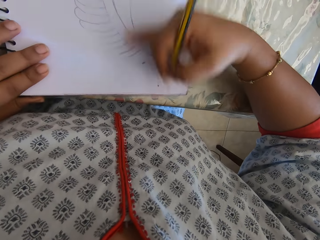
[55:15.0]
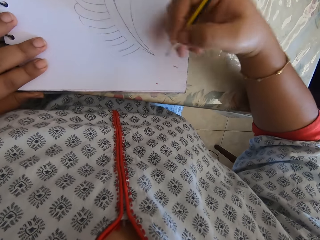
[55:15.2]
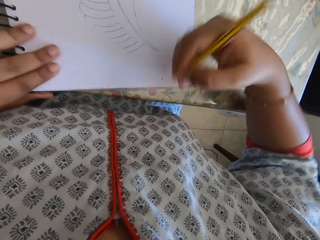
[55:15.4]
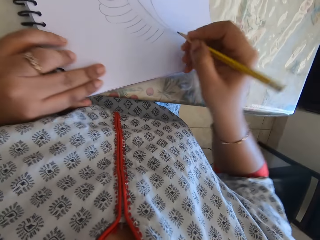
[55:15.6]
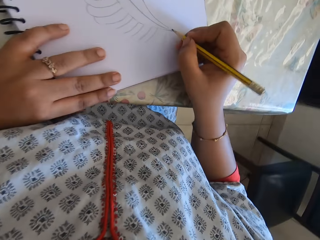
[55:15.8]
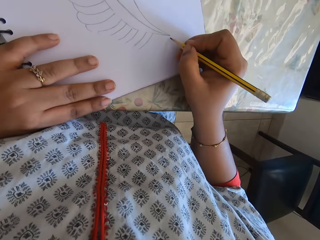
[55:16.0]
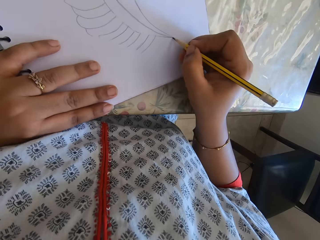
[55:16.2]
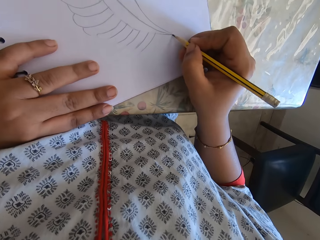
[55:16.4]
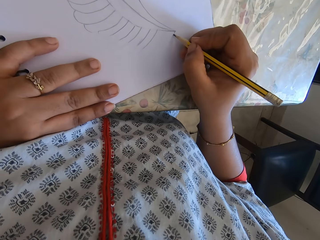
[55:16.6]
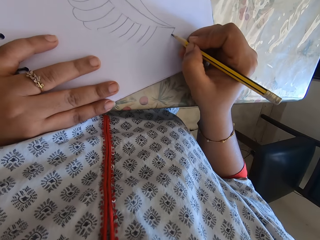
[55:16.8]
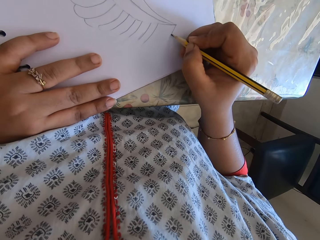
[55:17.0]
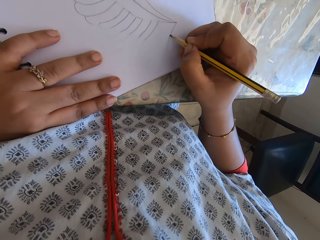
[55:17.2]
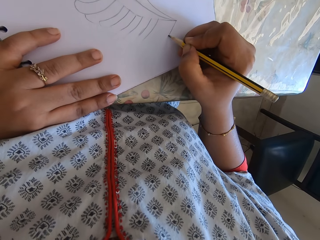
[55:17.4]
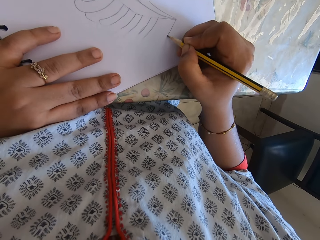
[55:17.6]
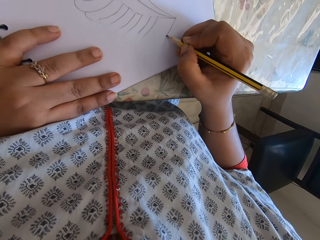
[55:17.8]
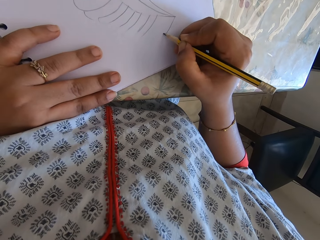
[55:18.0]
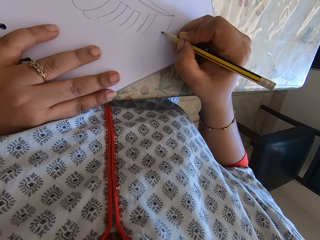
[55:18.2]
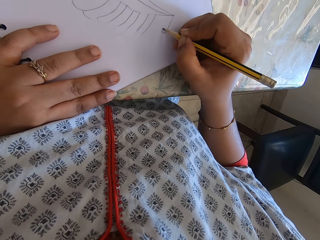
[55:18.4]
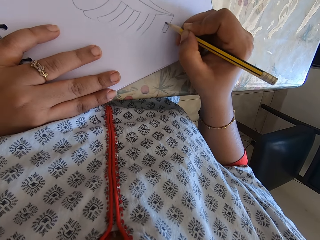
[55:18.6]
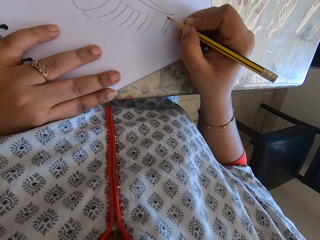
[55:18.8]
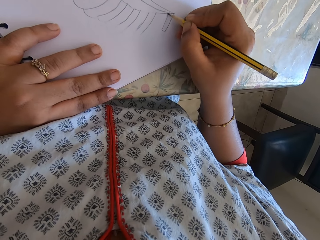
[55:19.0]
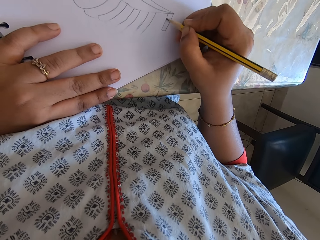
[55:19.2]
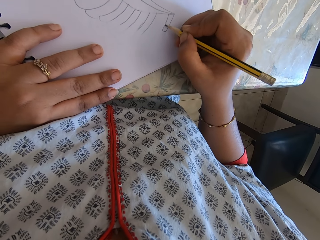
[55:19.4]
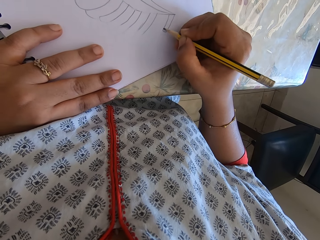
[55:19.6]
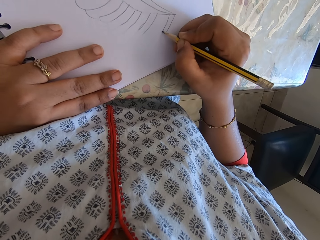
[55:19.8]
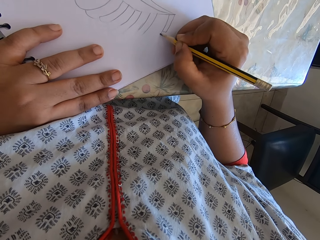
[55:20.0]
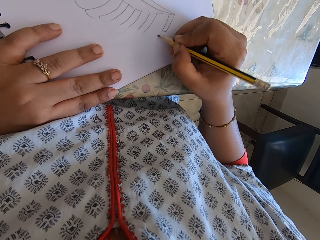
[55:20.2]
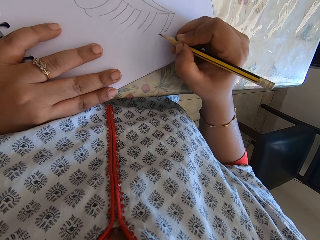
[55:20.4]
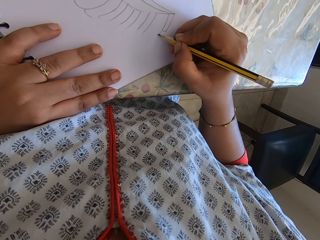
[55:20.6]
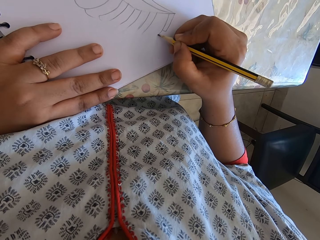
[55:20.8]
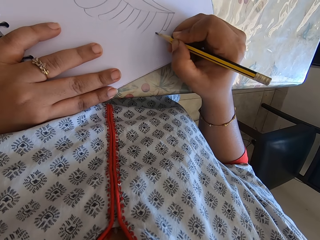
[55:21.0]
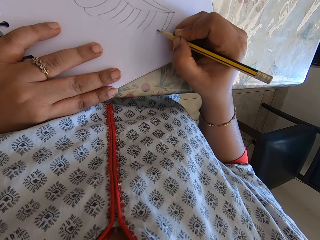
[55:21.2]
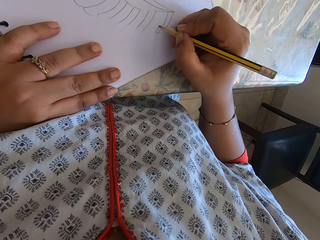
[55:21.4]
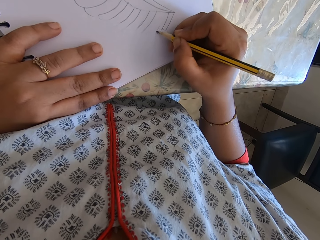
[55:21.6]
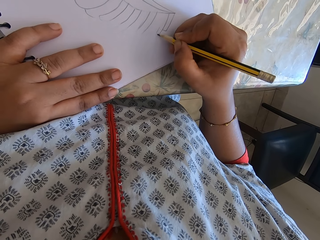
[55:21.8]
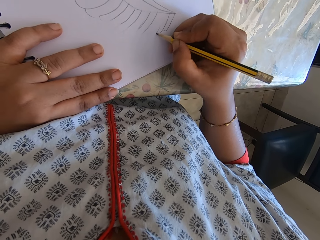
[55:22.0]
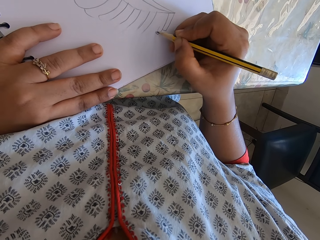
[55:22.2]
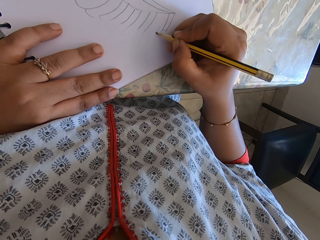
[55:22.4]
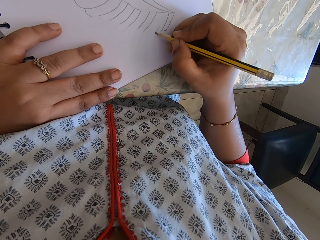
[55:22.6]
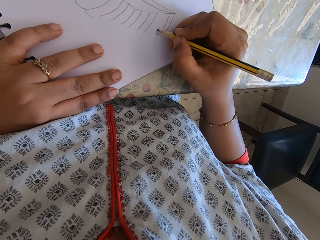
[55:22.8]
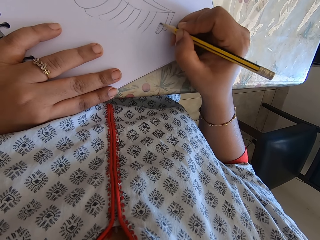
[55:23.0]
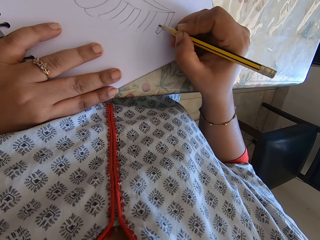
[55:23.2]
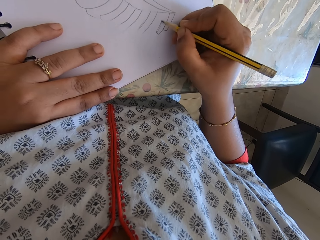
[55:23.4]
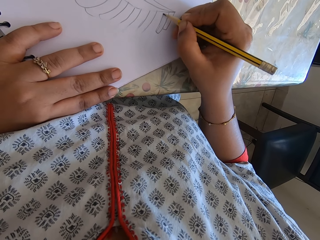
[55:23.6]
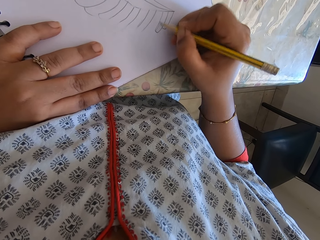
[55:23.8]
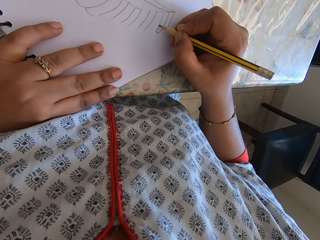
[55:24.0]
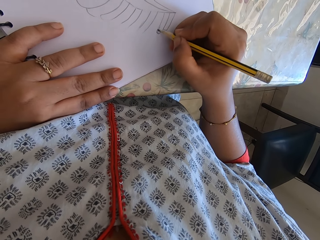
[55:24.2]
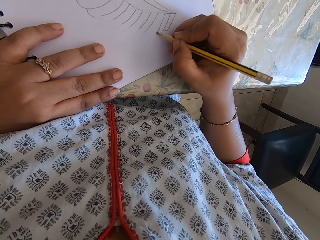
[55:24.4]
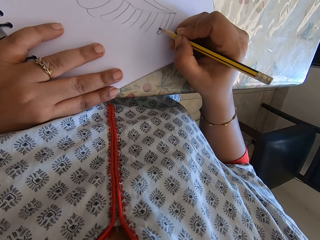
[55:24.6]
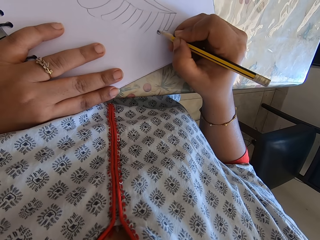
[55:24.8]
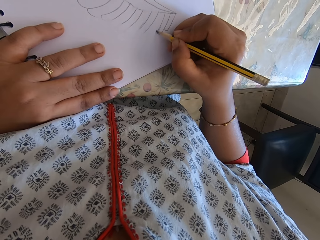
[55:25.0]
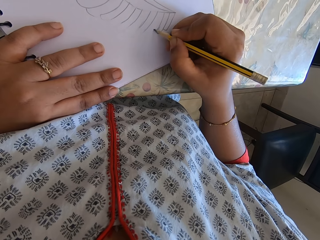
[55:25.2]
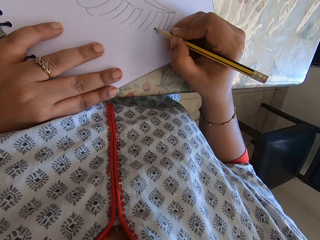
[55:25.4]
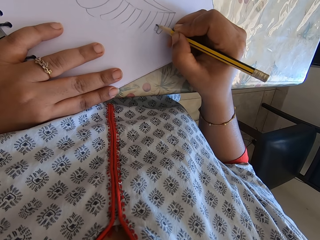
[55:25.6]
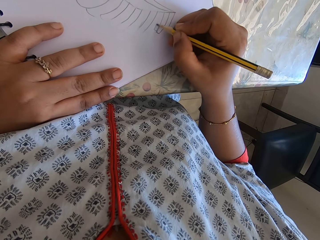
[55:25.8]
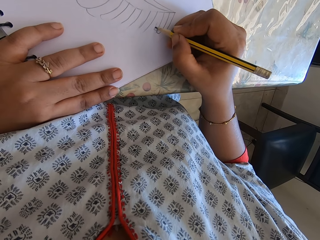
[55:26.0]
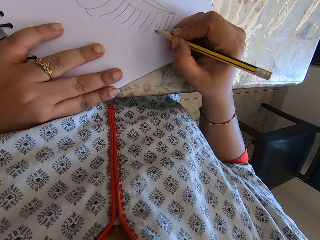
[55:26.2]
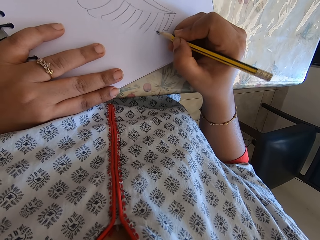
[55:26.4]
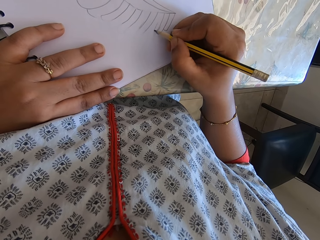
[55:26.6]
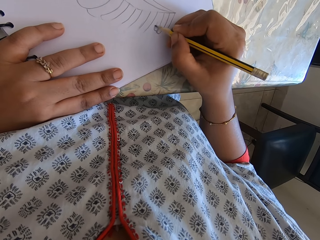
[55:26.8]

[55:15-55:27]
The camera wearer removes the eraser's particles with the right hand. They draw on the book with the pencil.

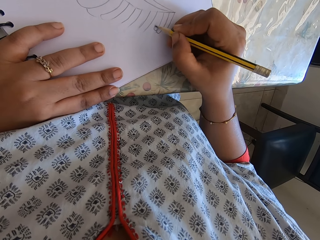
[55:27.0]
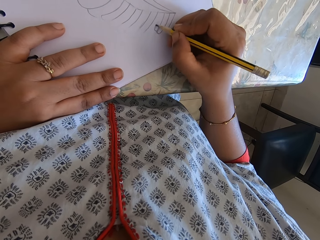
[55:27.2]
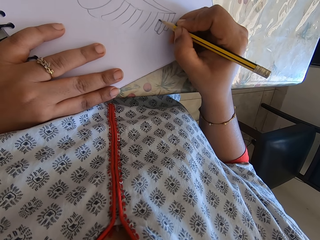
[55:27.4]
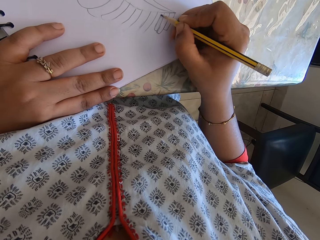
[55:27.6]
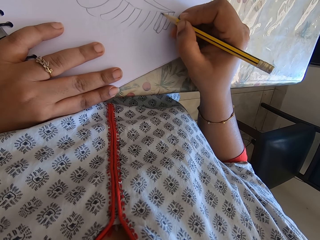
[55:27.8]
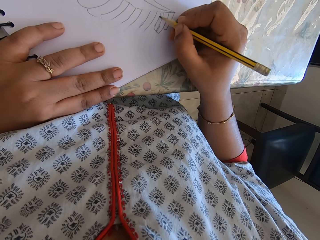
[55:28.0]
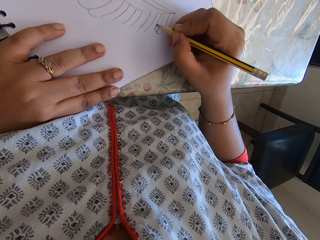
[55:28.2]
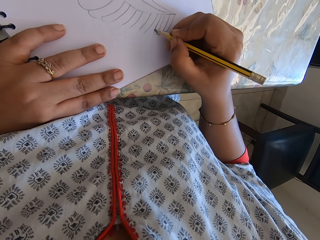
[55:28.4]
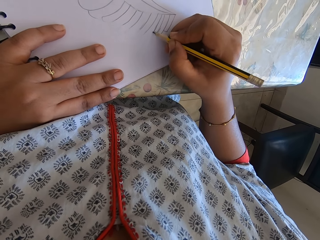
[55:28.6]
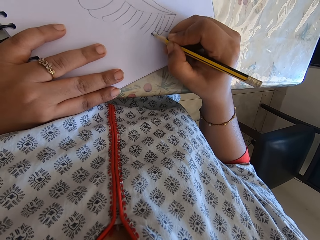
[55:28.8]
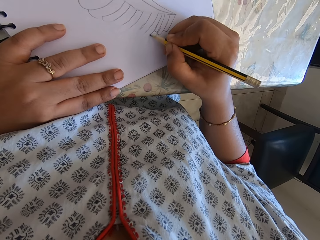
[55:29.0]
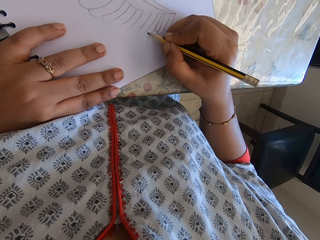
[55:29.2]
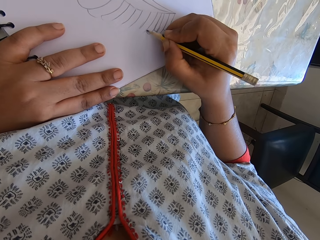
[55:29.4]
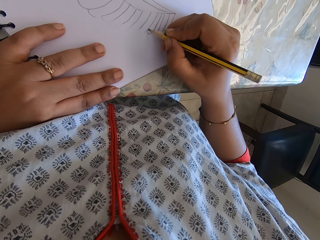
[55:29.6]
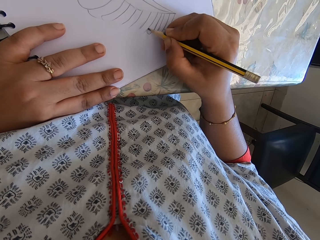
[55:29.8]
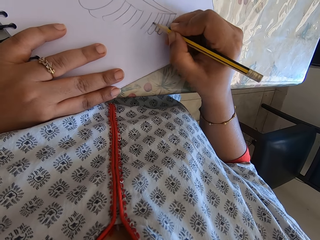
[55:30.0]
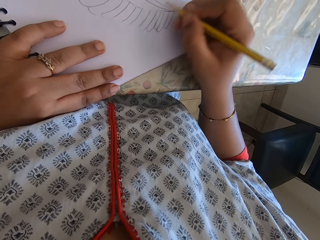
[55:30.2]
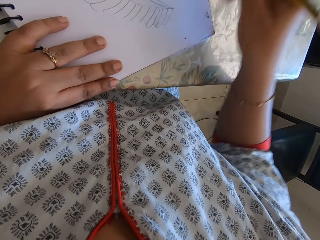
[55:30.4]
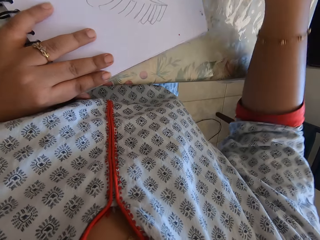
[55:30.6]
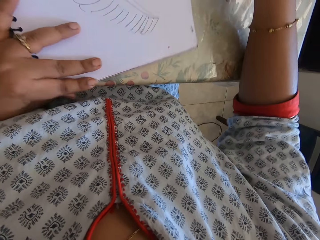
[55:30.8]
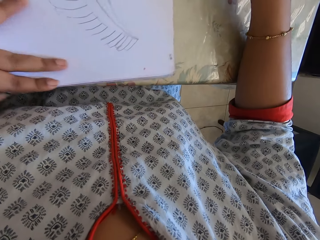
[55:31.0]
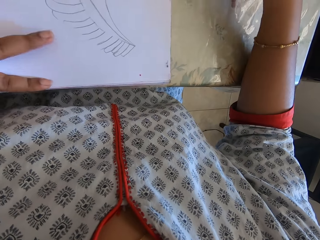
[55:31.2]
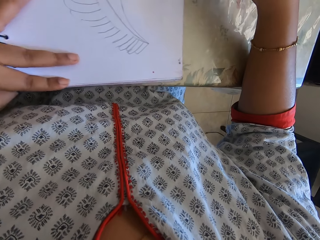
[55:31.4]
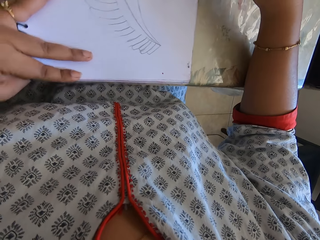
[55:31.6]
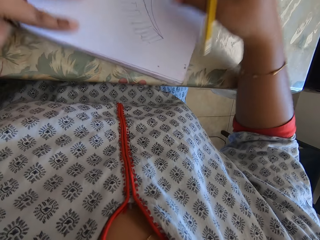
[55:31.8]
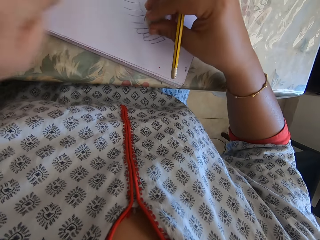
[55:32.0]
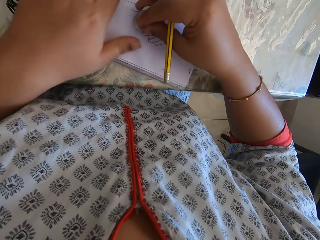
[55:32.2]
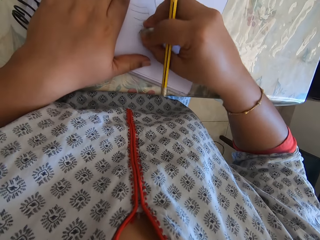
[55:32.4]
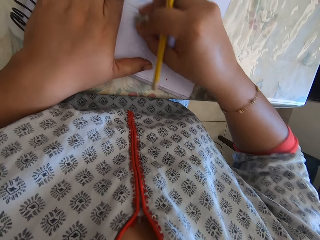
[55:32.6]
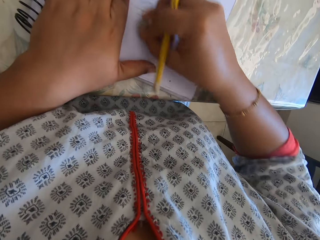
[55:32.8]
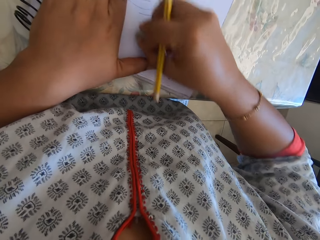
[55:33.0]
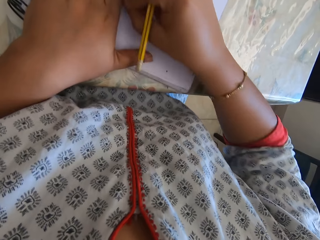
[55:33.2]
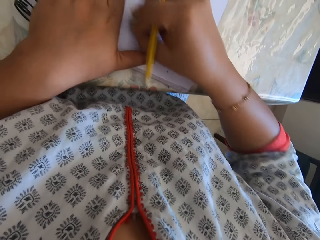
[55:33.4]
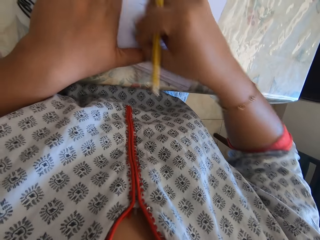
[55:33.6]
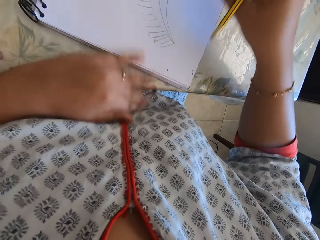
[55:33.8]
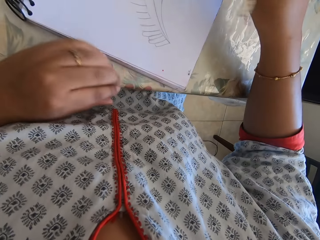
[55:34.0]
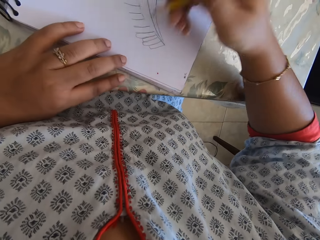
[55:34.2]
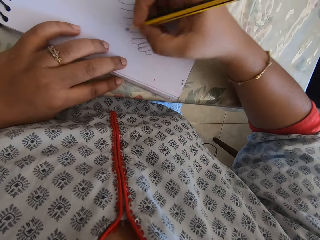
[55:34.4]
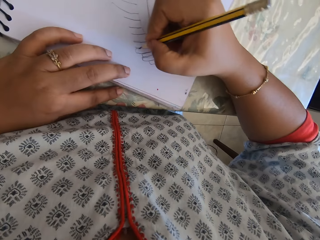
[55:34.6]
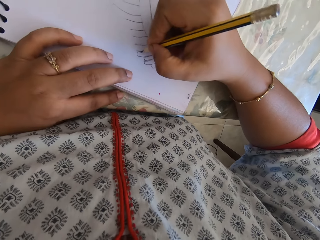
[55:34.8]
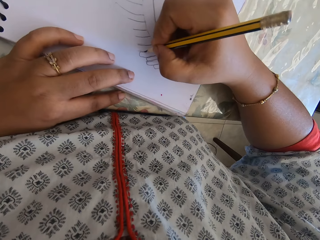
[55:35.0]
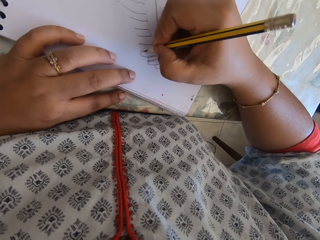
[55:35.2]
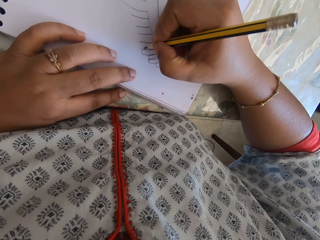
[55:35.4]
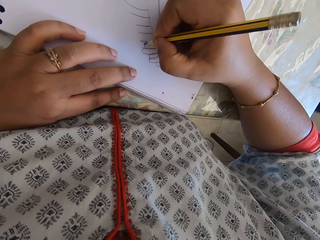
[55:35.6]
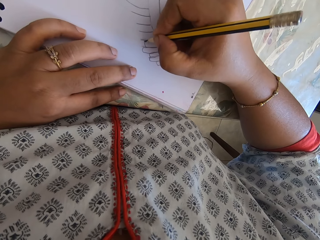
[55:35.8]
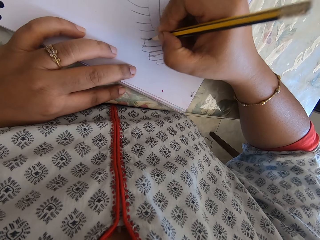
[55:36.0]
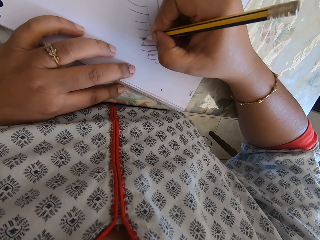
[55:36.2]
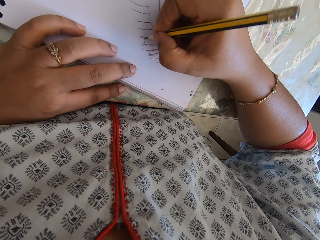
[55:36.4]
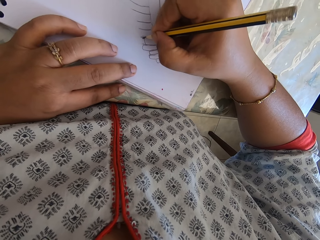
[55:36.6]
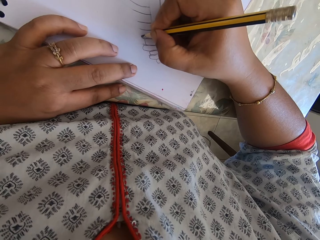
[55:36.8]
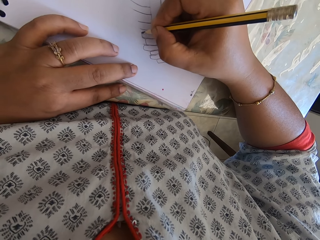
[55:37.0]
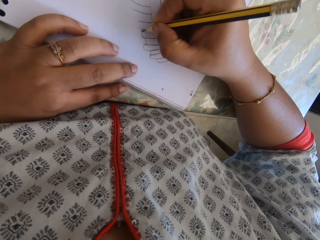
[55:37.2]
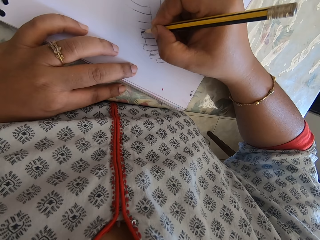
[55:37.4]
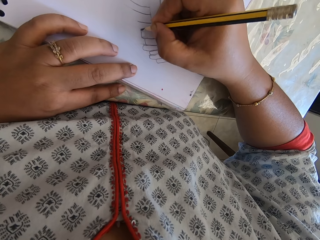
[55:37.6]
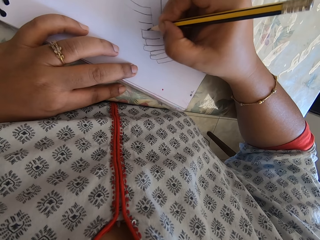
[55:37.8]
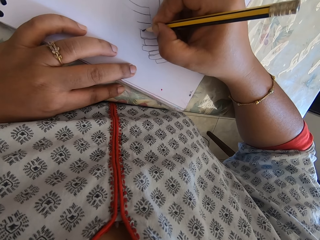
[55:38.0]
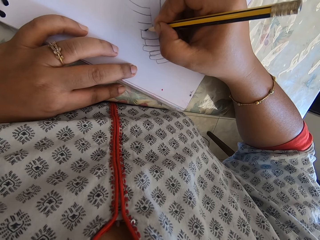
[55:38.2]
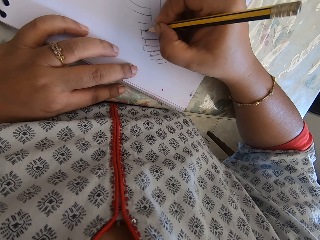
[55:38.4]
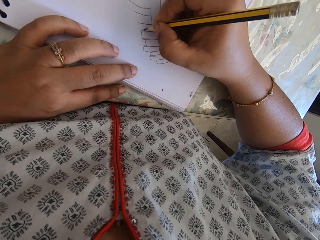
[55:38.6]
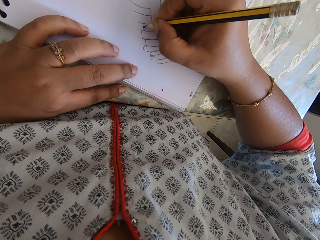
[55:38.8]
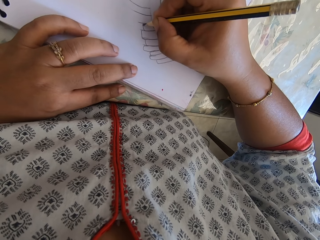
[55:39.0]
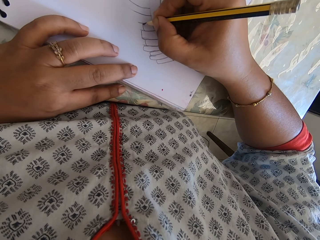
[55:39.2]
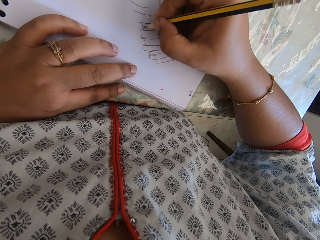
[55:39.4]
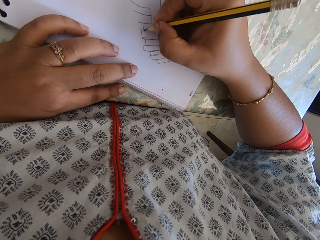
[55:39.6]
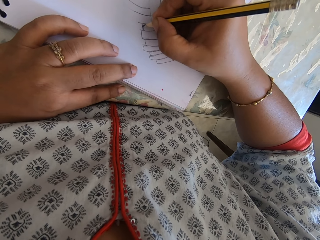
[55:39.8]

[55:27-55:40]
The camera wearer takes the eraser. They erase the drawing. They remove the eraser's particles with the left hand, put the eraser on the table and draw on the book with the pencil.
